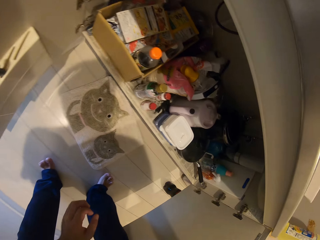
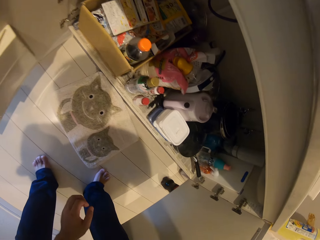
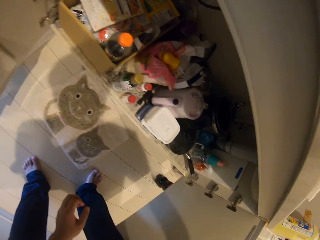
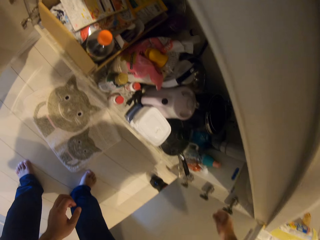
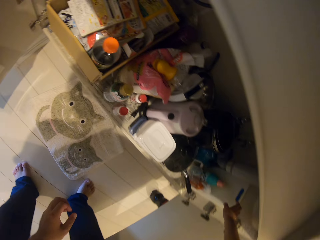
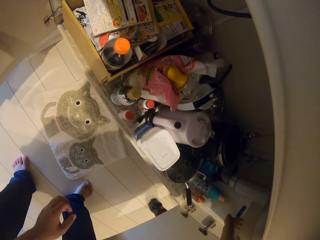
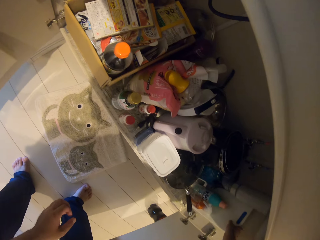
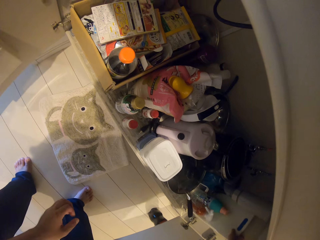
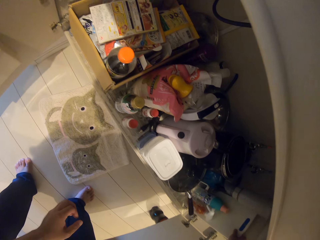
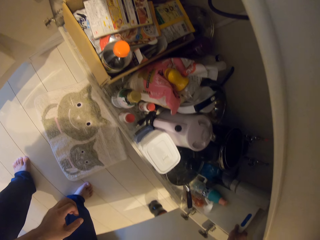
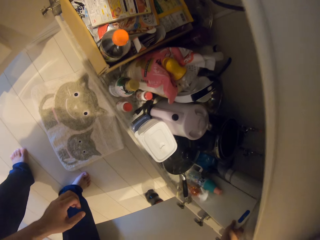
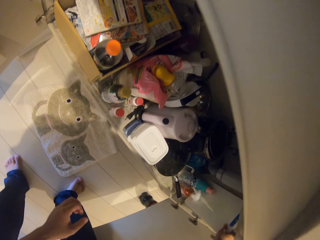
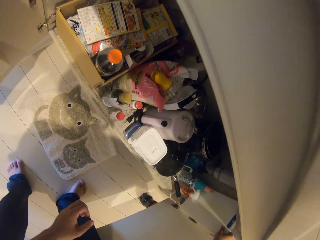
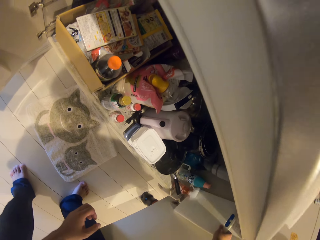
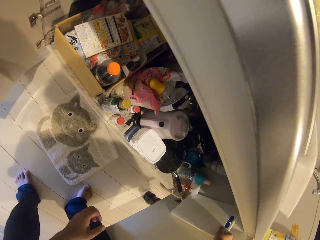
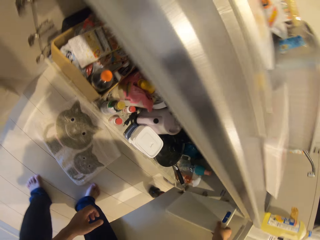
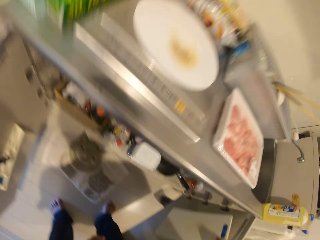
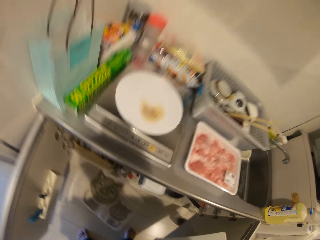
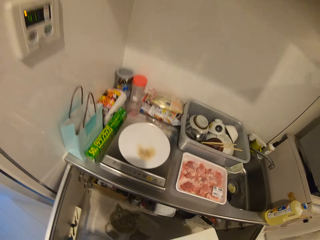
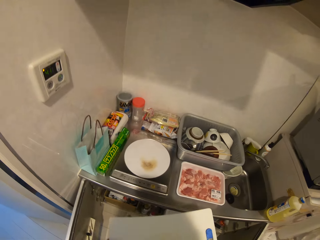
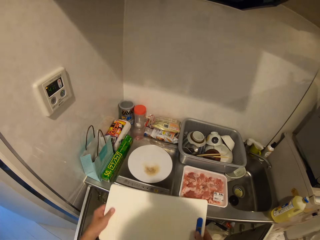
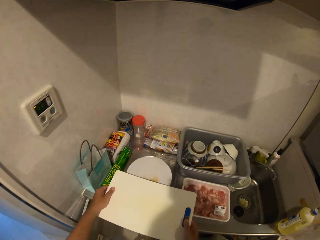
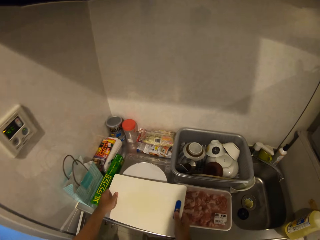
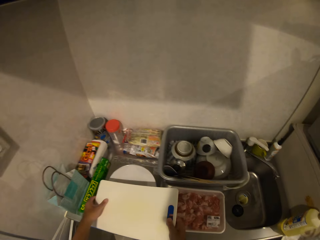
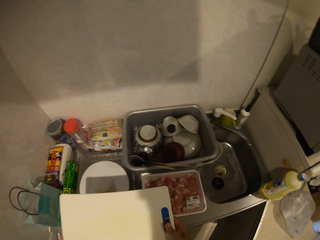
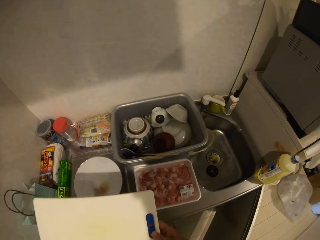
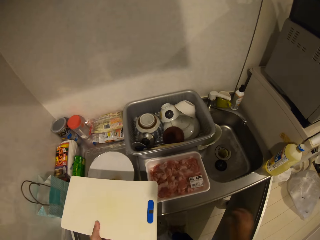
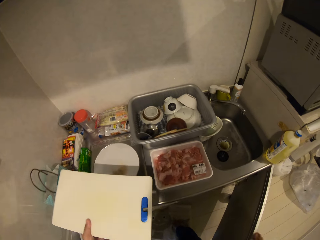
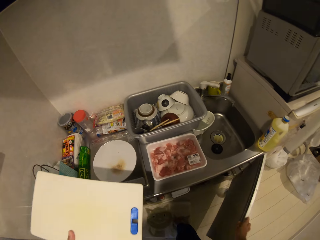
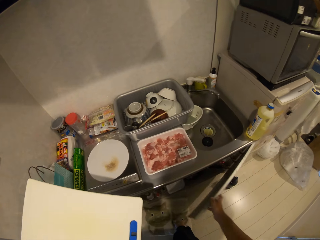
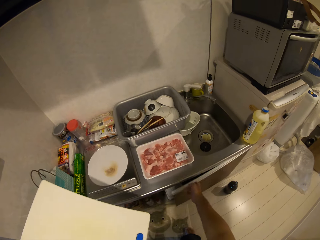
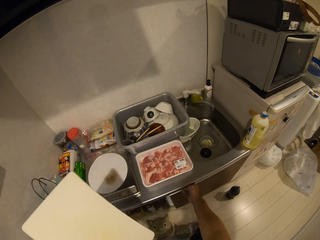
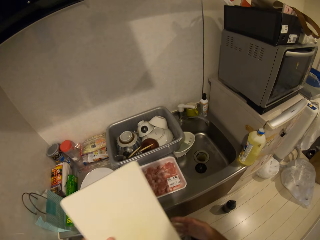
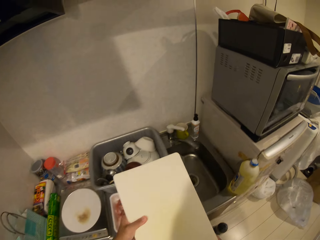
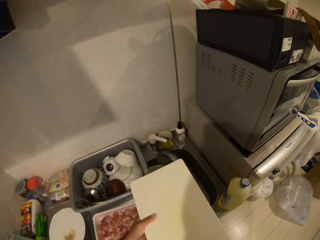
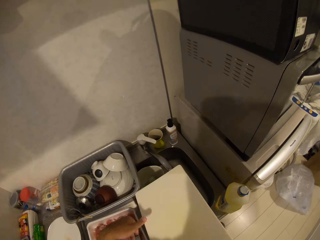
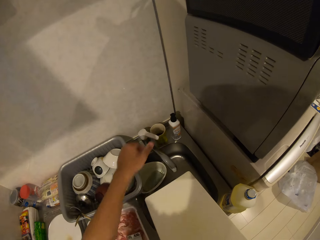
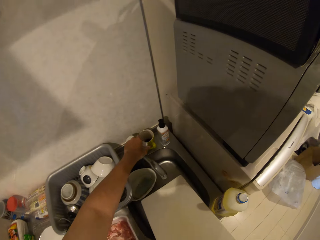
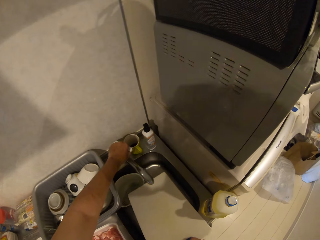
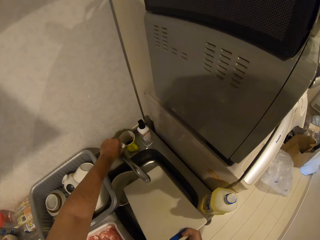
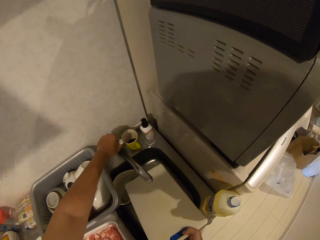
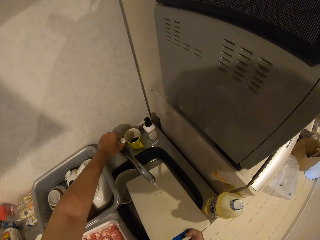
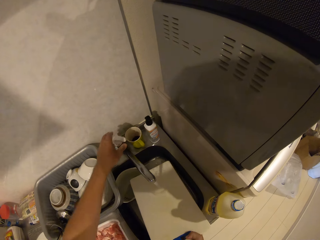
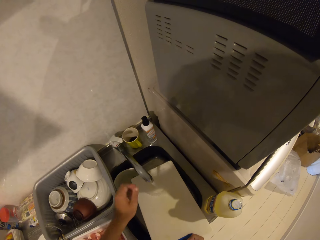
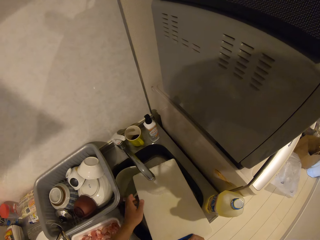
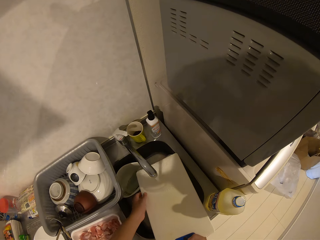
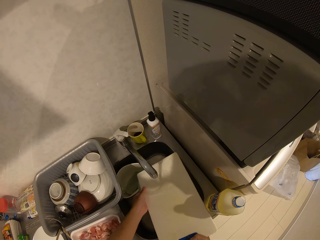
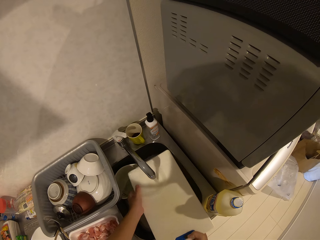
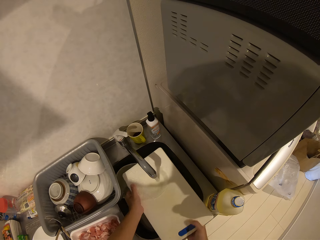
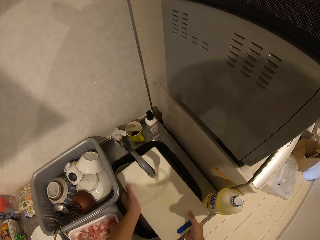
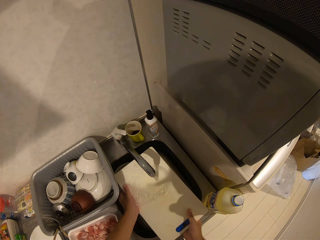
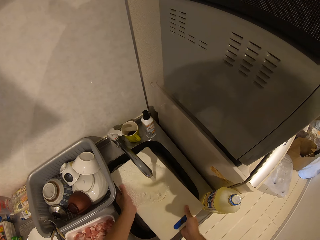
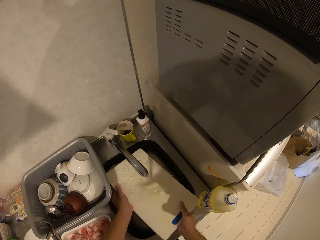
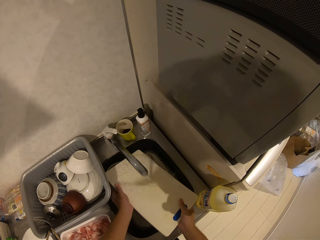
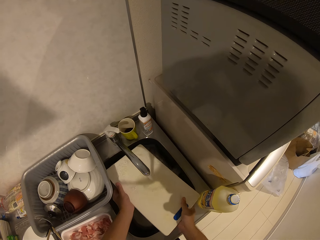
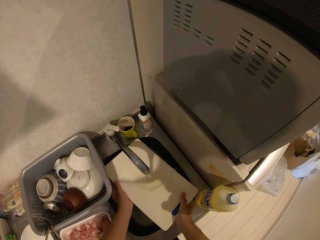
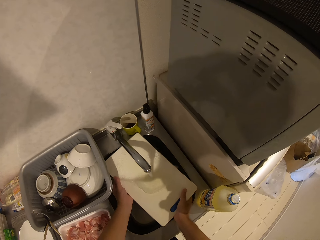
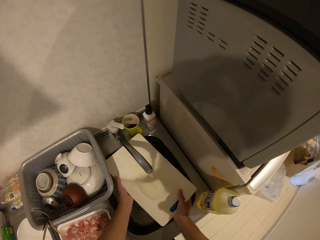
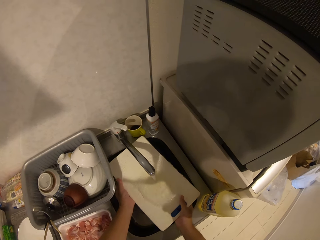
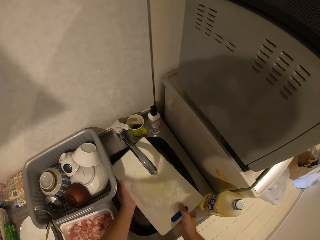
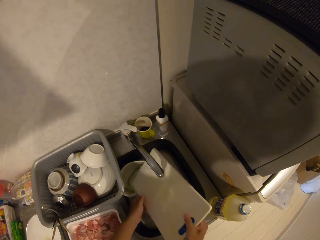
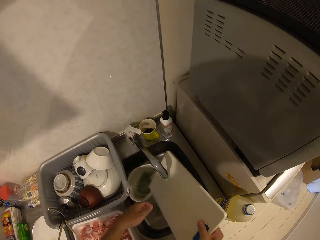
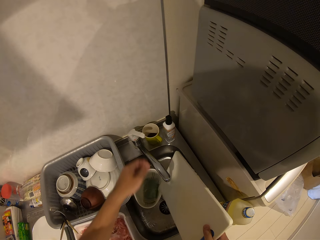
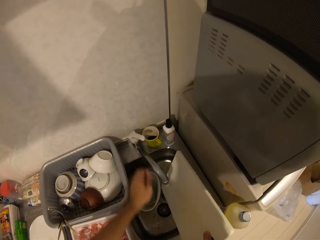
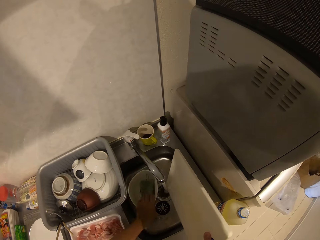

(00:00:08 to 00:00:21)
The camera wearer picks up a chopping board from the cabinet. They close a part of the cabinet. They open the tap of the washing base and rinse the chopping board.

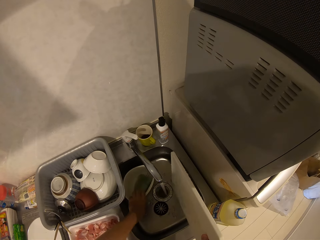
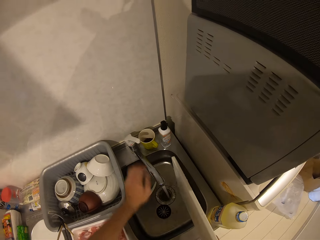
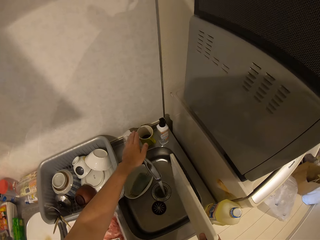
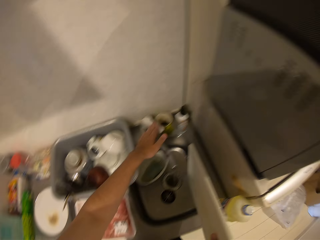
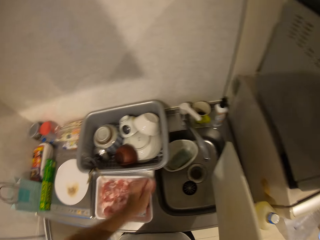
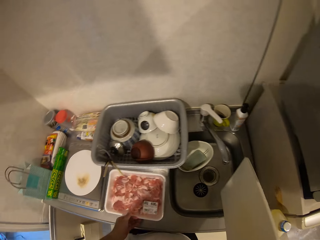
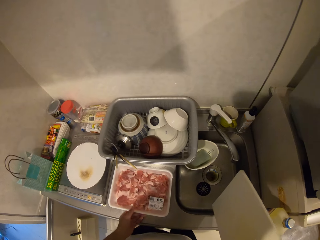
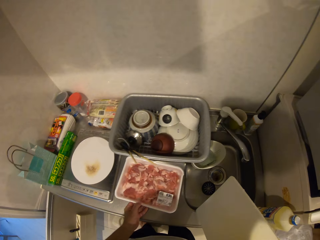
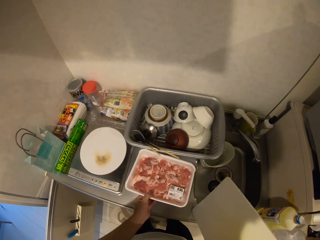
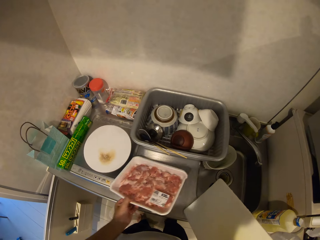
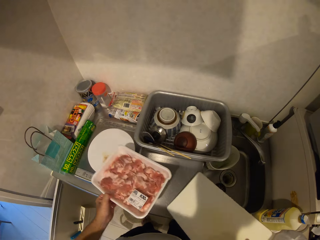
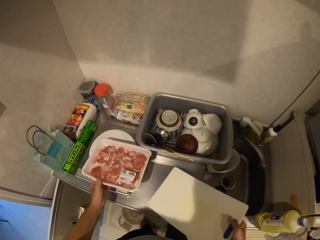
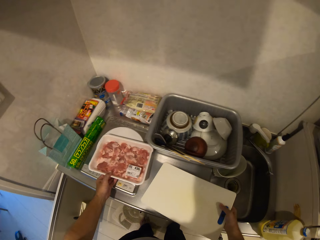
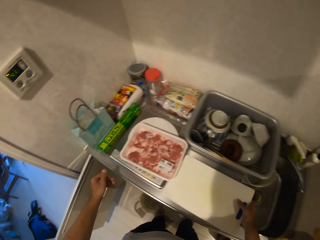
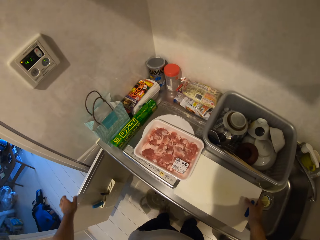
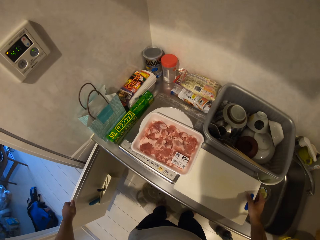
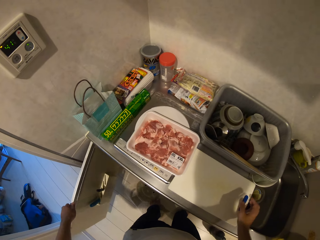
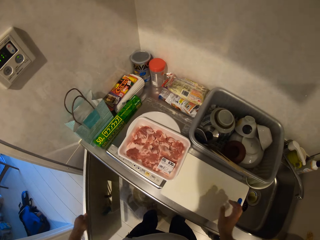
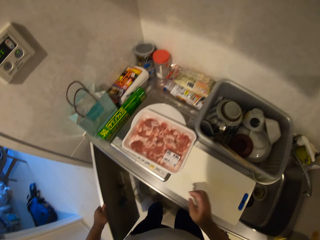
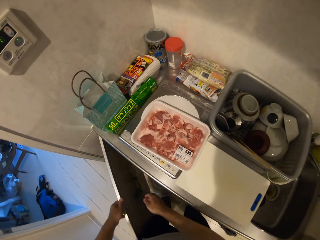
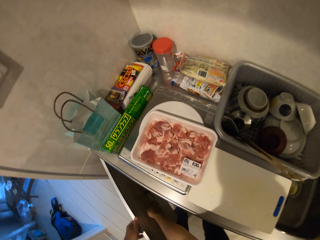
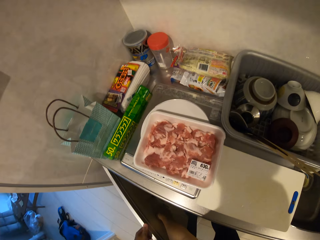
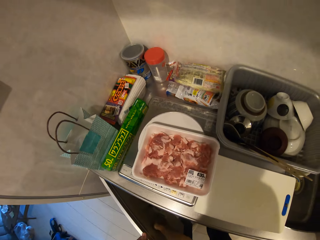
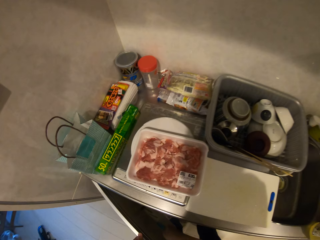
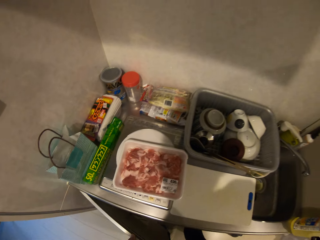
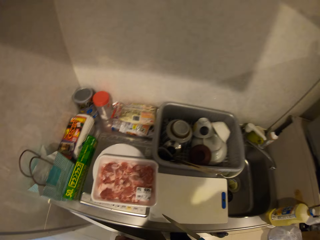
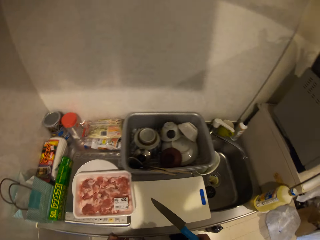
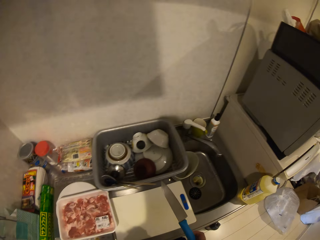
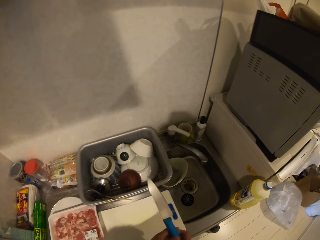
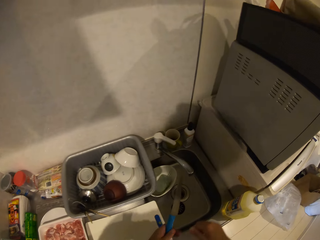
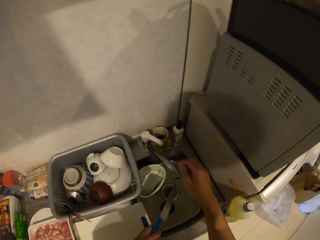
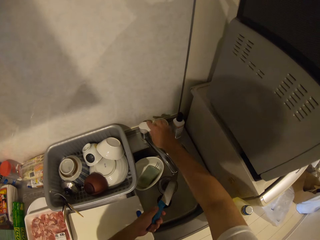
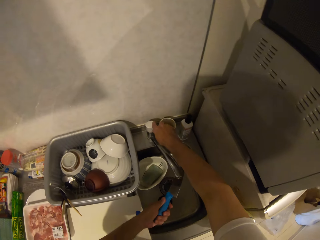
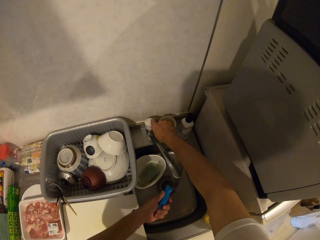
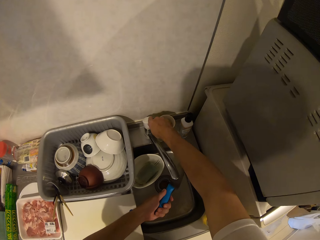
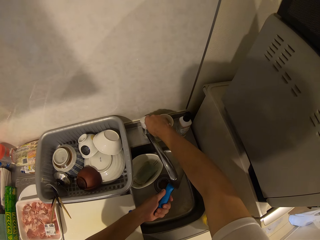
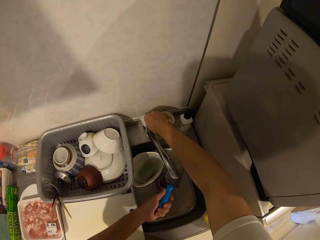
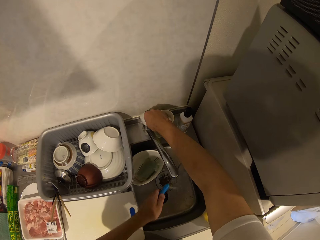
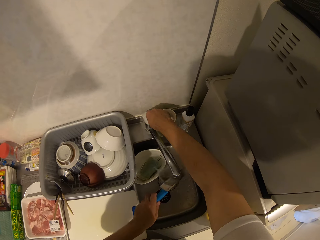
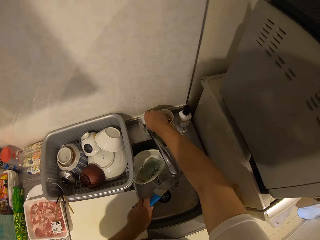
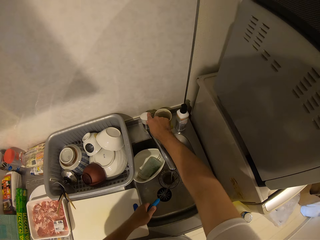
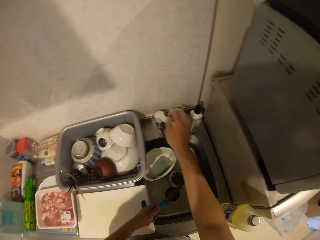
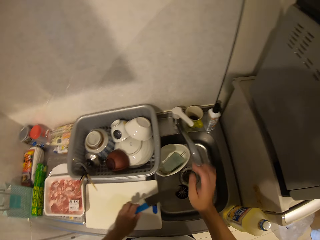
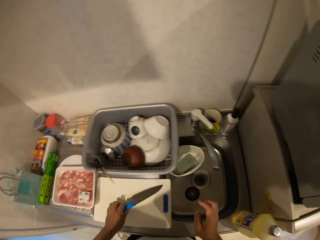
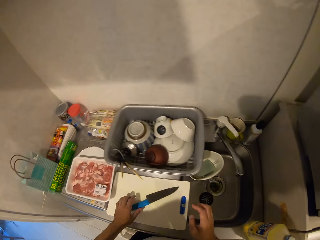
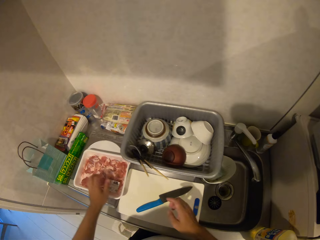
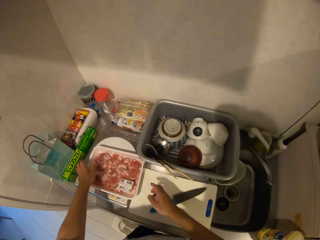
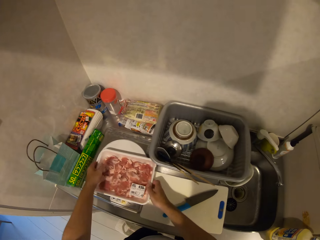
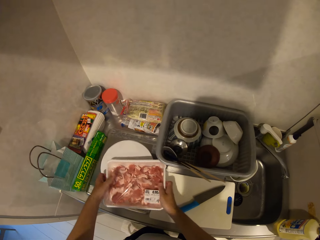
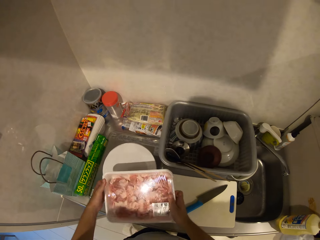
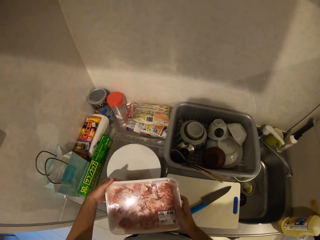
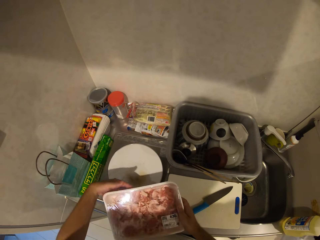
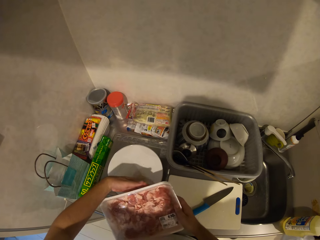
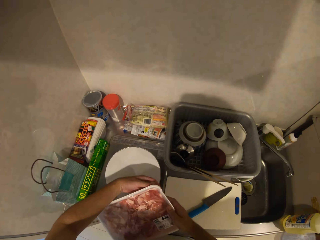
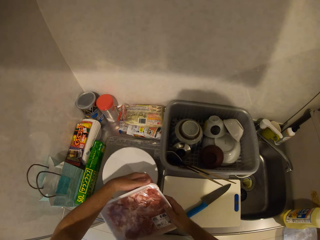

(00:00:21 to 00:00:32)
The camera wearer closes the tap of the washing base. They move the pack of meat on the cabinet, drop the chopping board on the cabinet and close the cabinet. They pick up a knife from the cabinet. They open the tap of the washing base, rinse the knife and close the tap of the washing base. They drop the knife on the chopping board and move the pack of meat on the cabinet.
